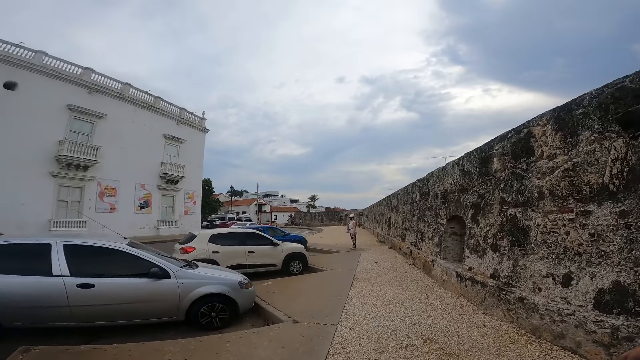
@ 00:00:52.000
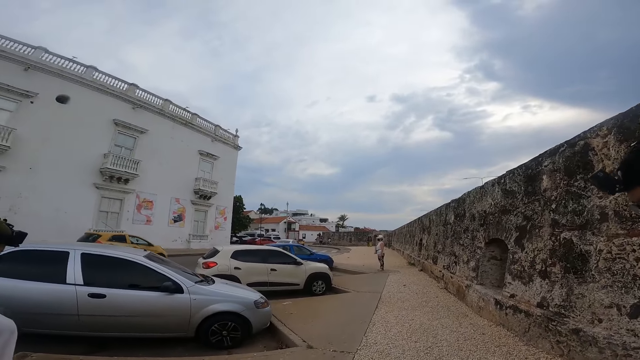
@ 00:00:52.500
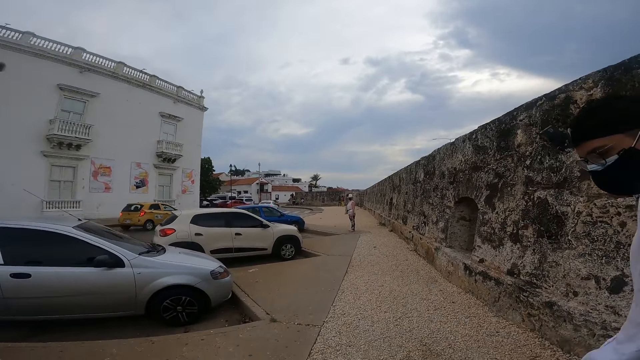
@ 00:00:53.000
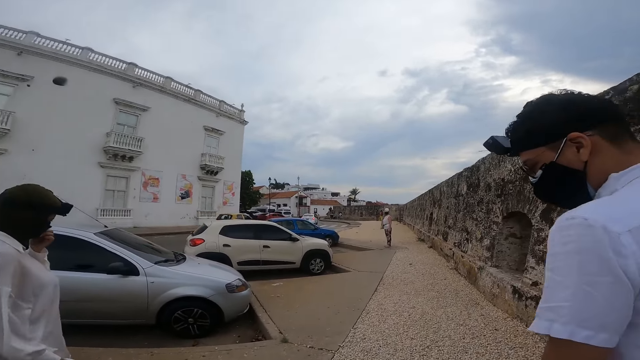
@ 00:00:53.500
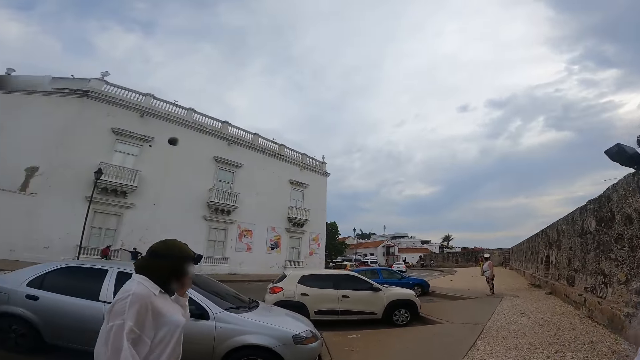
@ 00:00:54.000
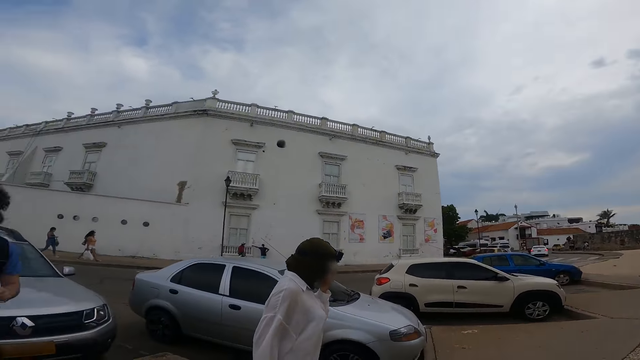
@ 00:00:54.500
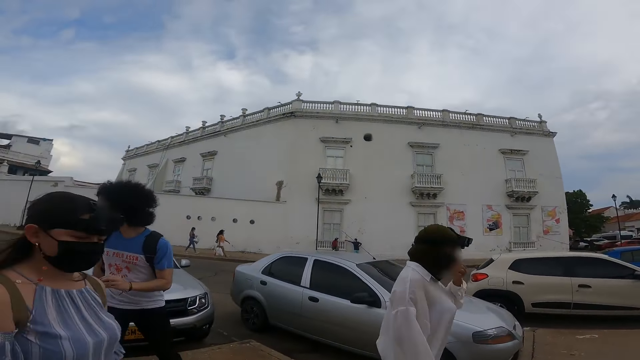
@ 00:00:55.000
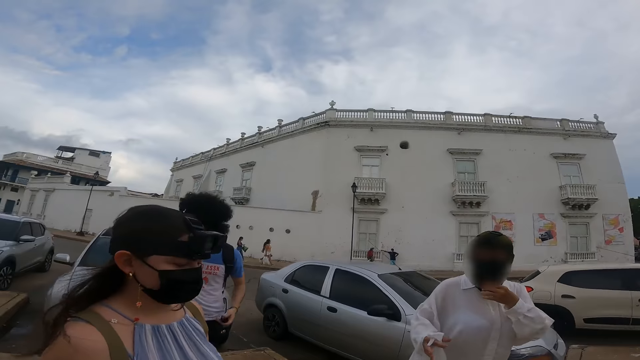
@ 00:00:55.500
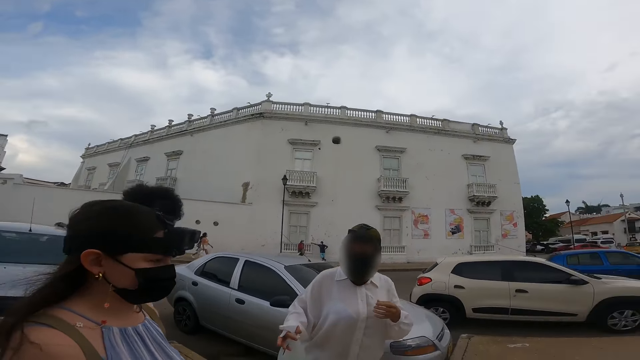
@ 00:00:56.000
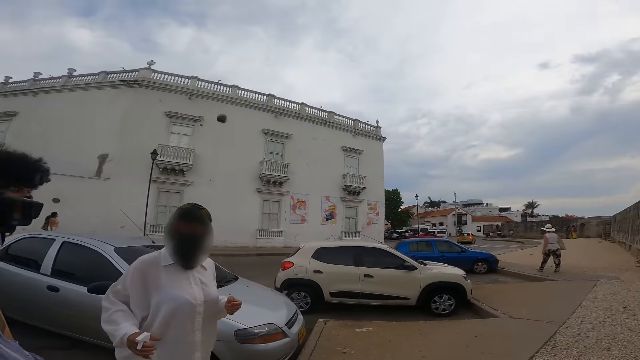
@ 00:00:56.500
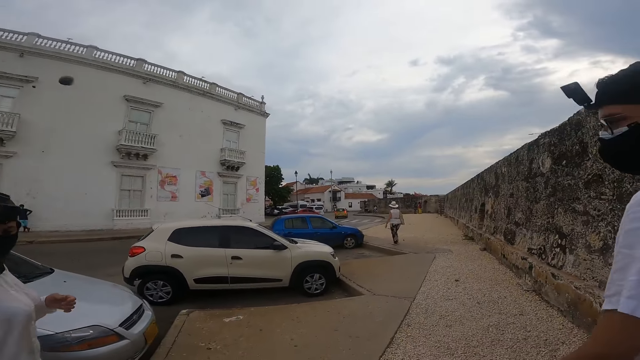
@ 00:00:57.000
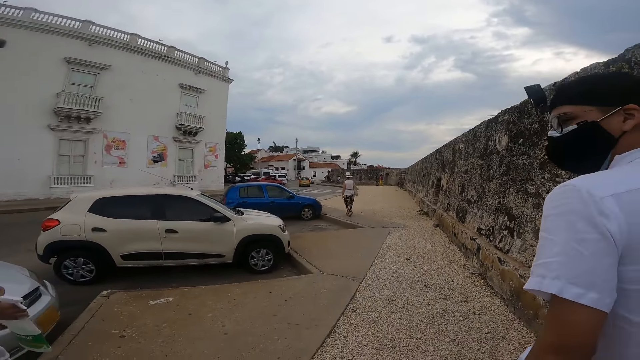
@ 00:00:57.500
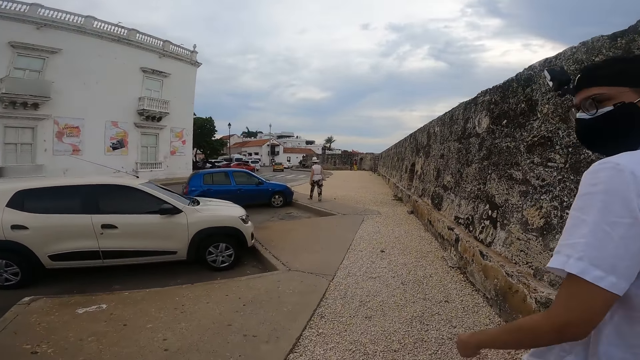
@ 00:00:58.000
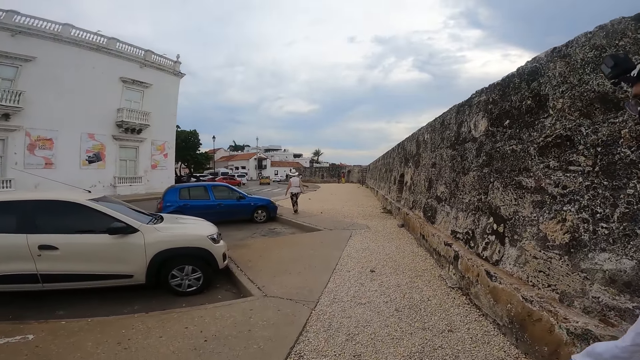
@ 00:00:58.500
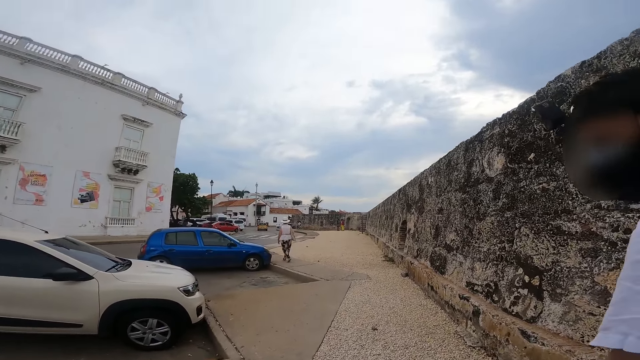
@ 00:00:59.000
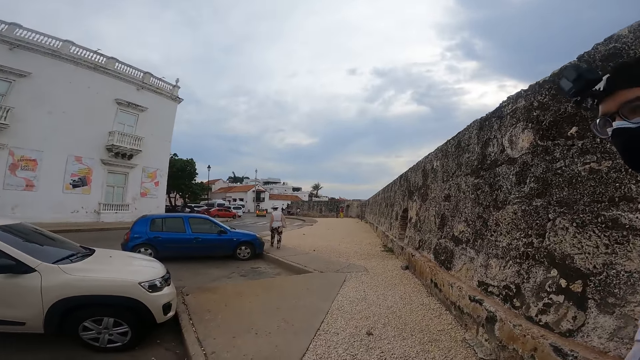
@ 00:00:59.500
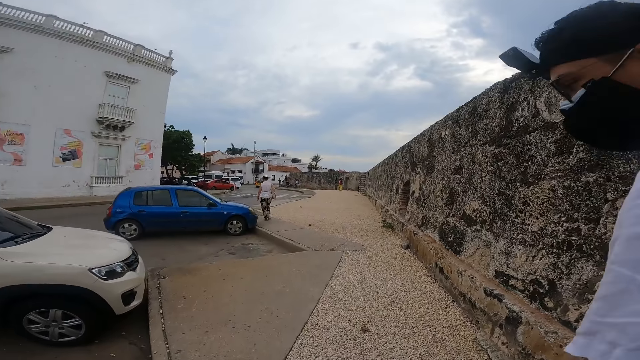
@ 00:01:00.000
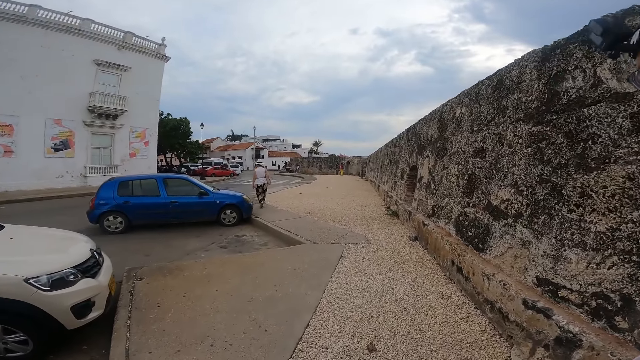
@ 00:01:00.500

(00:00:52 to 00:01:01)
The first woman walks on the sidewalk and adjusts the nose mask on her face with her right hand. The other woman walks on the rocky pathway. The first man walks on the sidewalk.

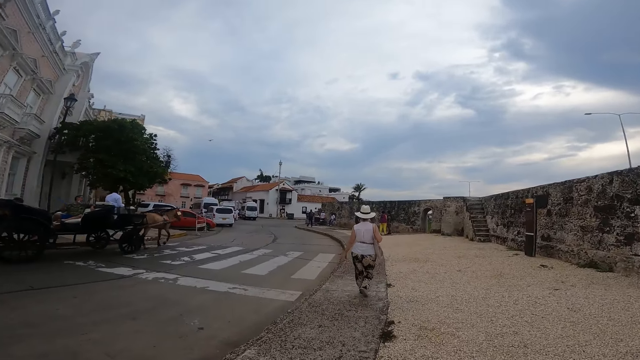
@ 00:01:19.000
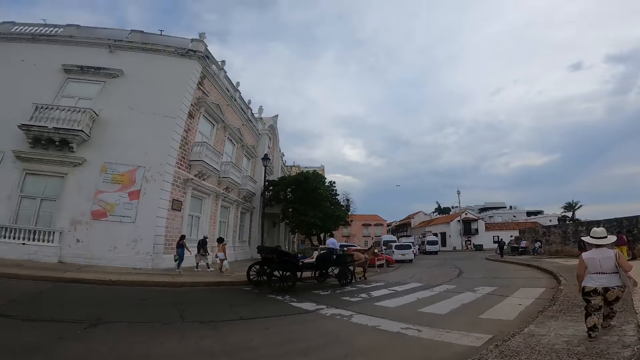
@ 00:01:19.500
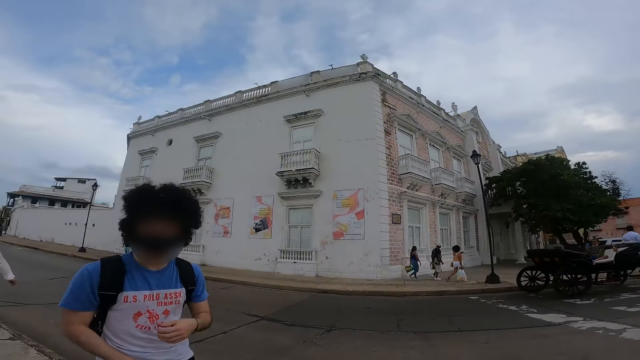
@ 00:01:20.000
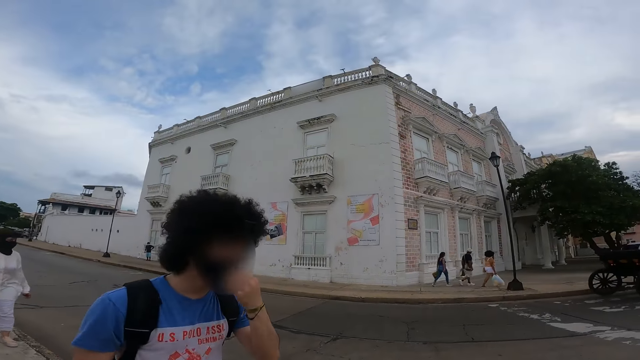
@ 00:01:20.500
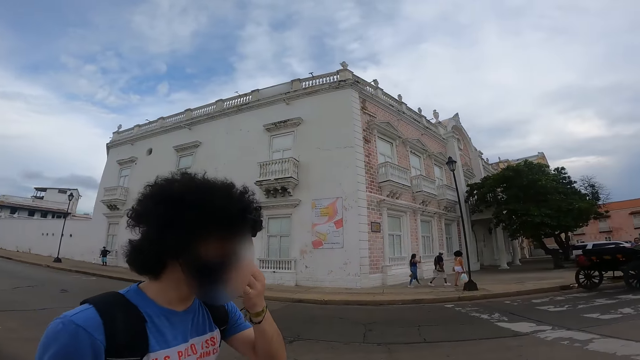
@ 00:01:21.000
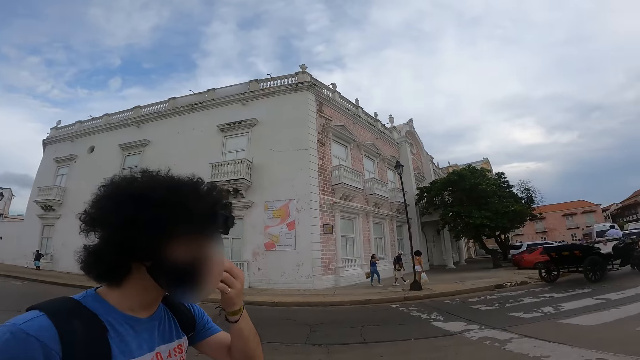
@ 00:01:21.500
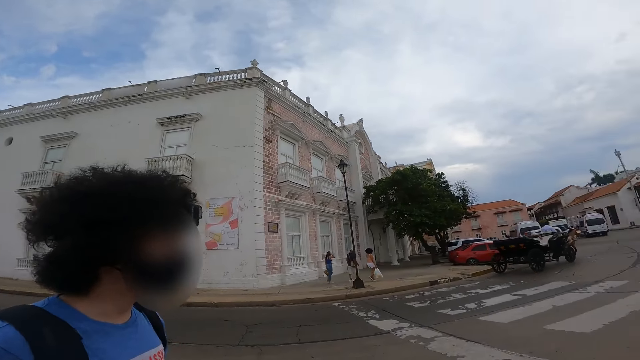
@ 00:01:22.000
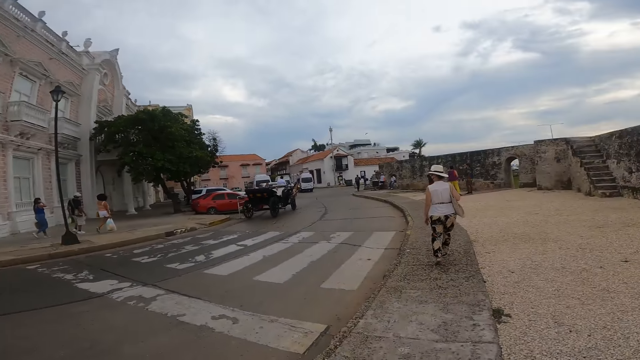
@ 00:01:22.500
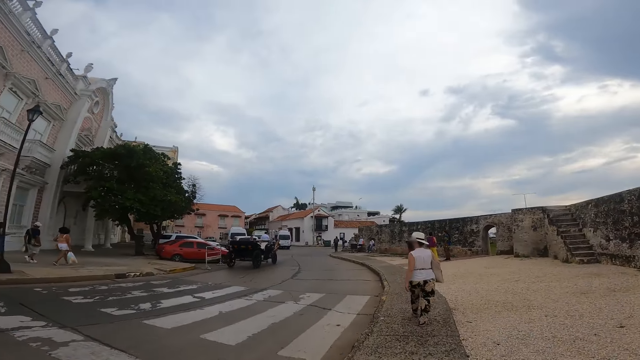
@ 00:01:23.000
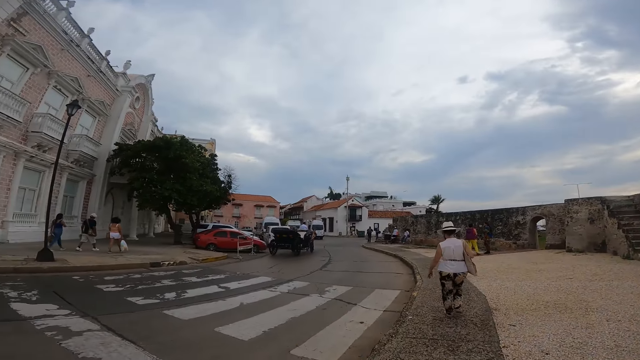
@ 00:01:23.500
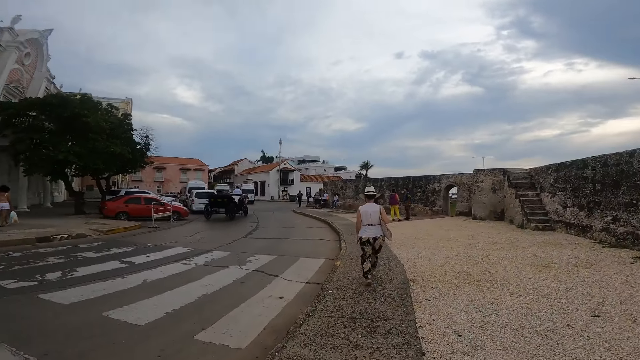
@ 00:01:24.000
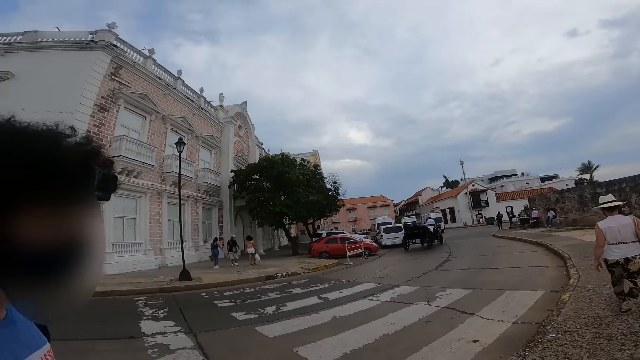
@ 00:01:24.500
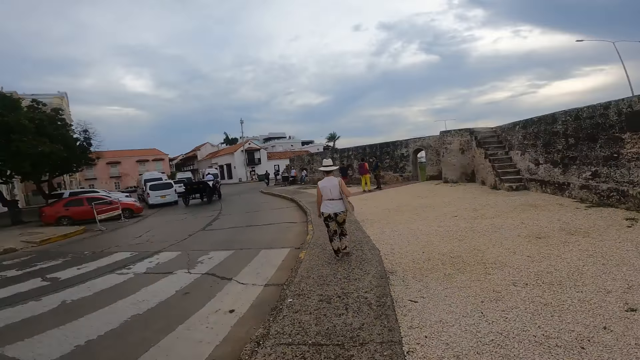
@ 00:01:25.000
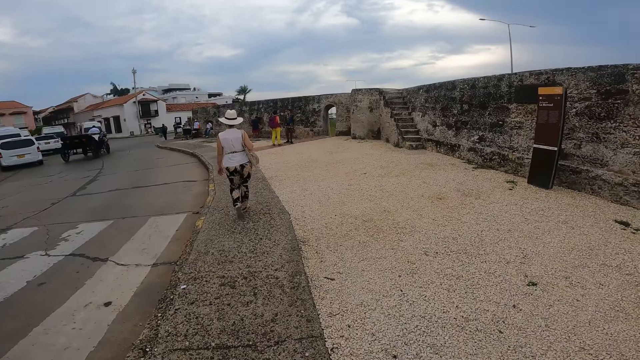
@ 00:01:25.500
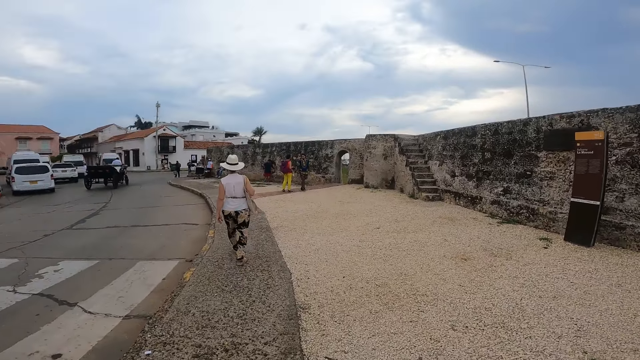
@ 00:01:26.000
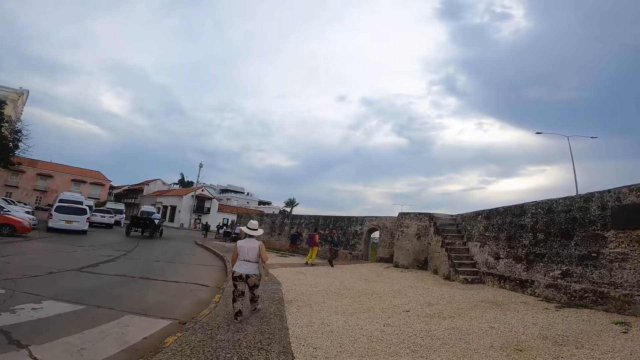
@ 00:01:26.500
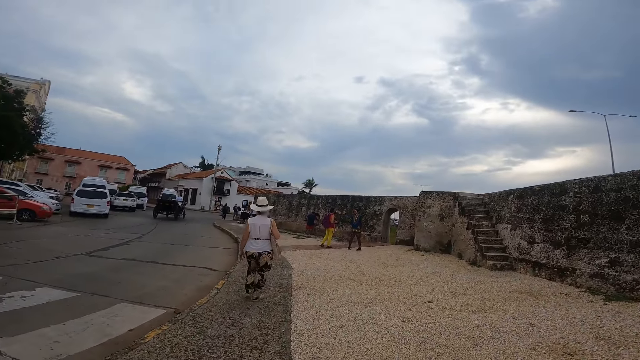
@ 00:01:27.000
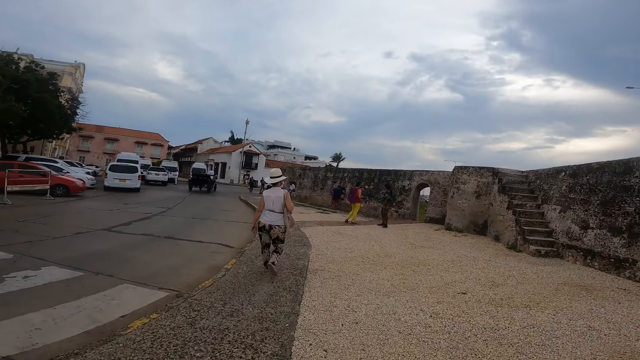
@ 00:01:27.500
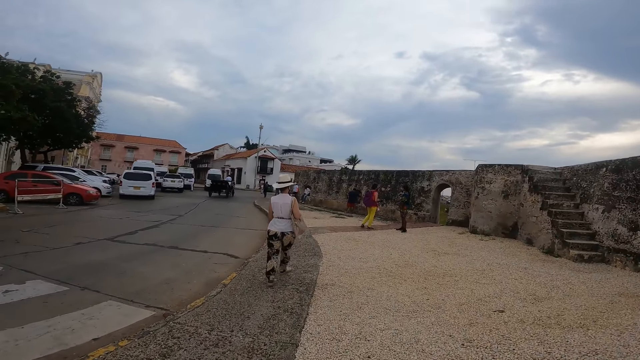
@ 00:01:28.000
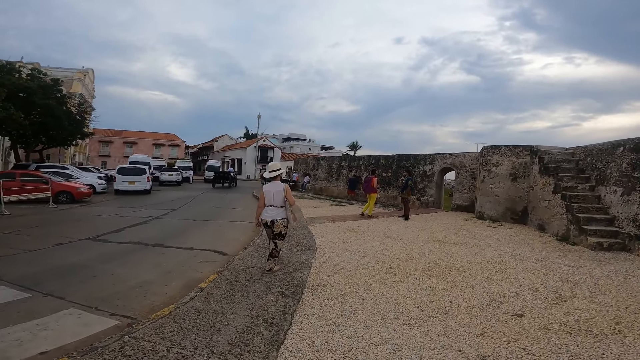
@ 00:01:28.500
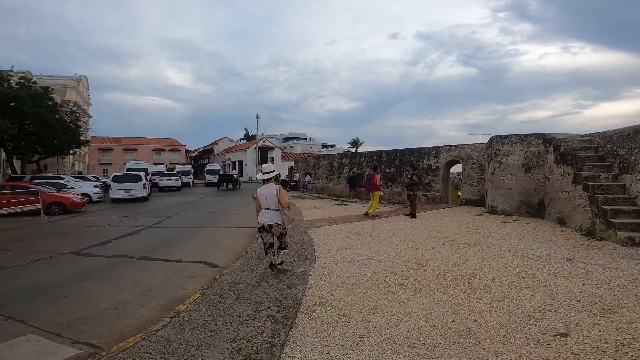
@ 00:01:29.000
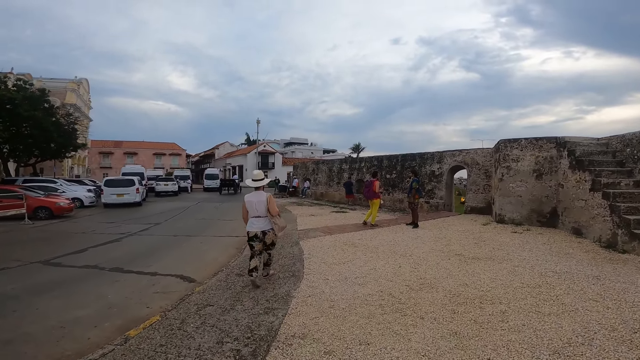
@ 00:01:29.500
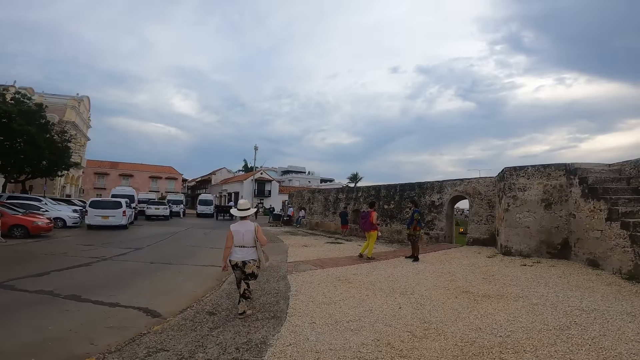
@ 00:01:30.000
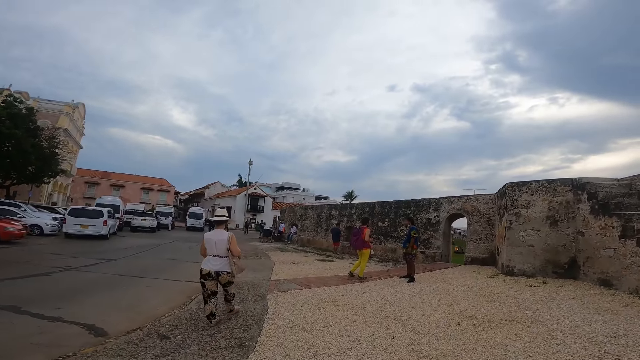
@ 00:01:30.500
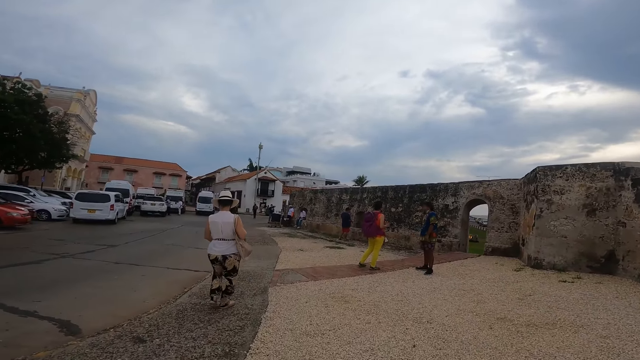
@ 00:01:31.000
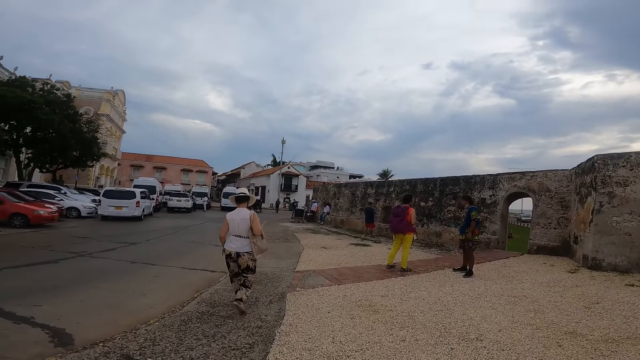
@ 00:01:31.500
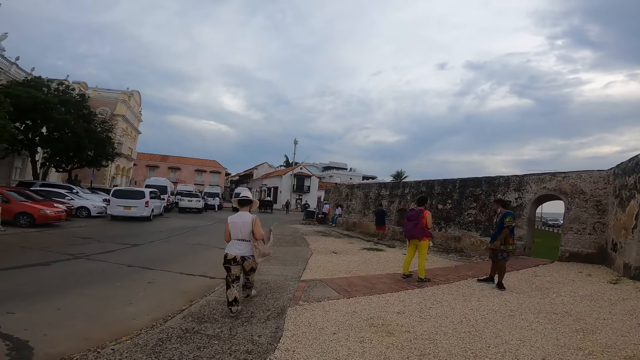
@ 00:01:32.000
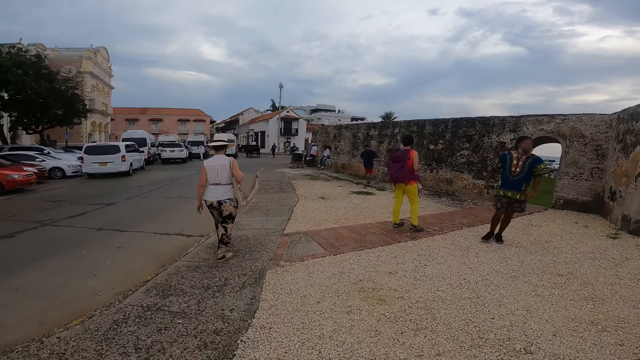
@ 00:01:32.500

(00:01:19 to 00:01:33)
The first man adjusts the nose mask on his face with his right hand. The man touches his mask. The camera wearer walks on the sidewalk. They walk on the rocky pathway.
